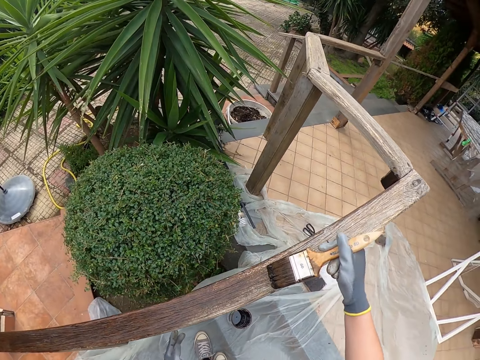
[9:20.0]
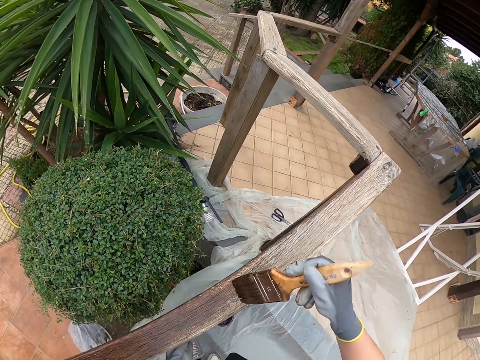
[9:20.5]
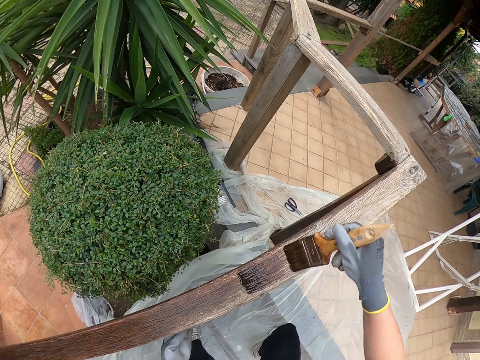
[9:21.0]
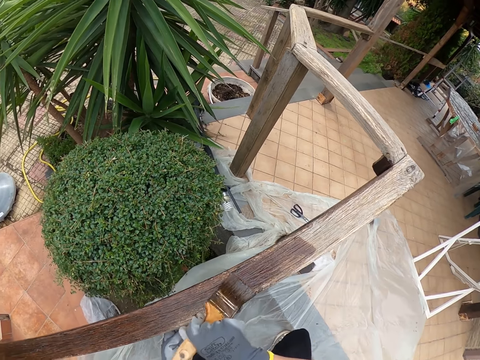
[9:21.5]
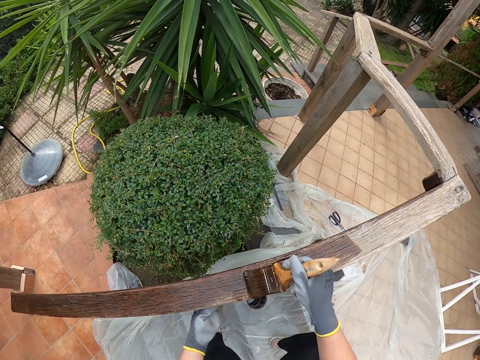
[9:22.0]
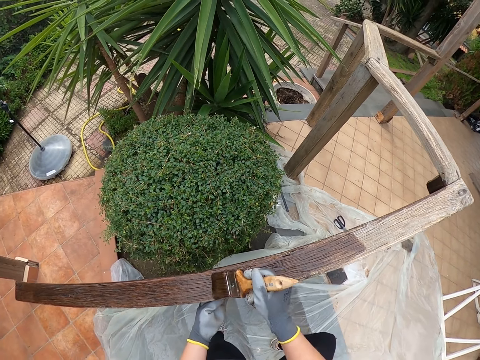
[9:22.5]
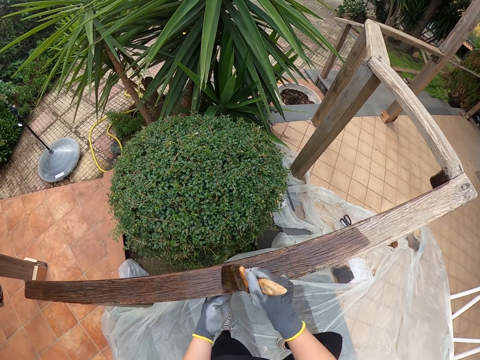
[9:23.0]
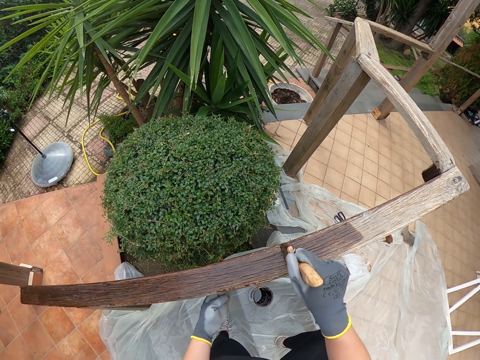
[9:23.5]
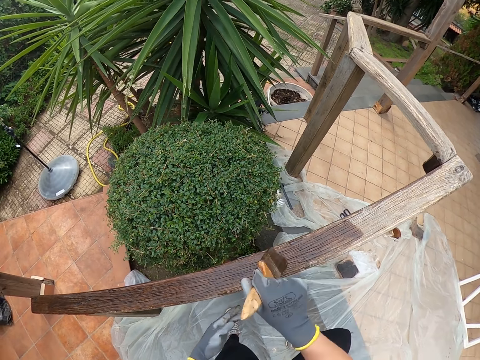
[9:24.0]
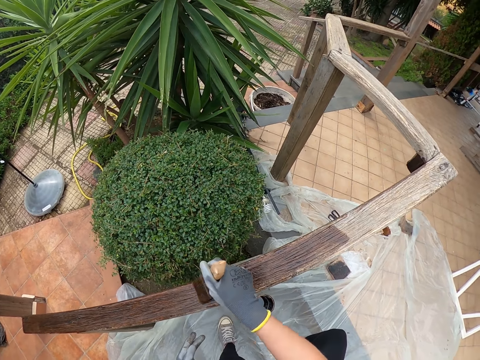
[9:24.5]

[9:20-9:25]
The camera wearer paints the stairs rail.

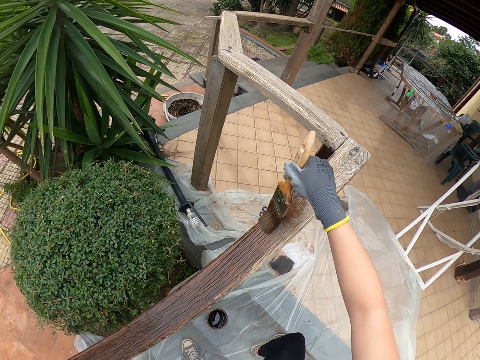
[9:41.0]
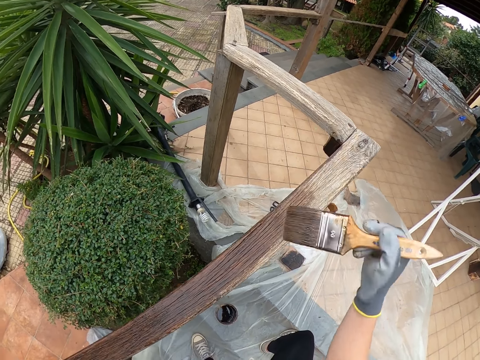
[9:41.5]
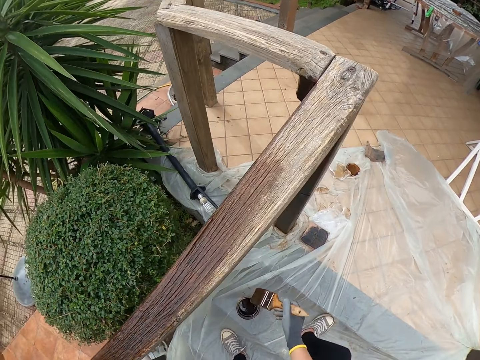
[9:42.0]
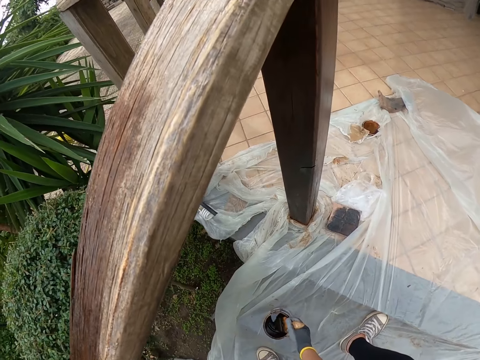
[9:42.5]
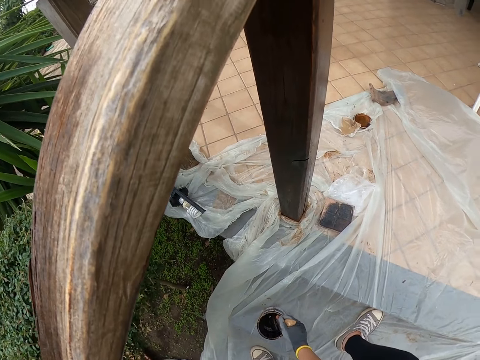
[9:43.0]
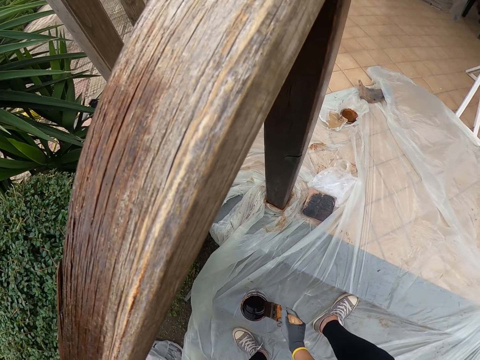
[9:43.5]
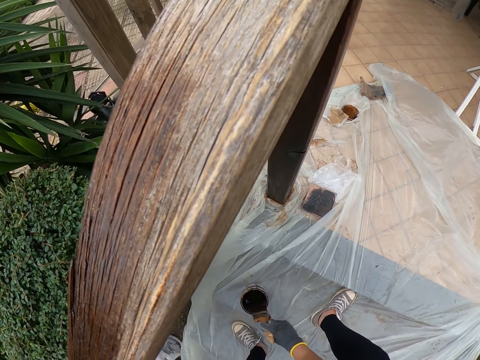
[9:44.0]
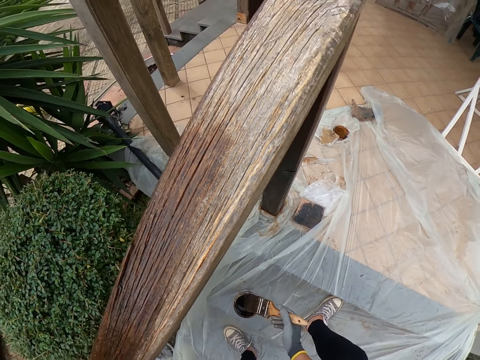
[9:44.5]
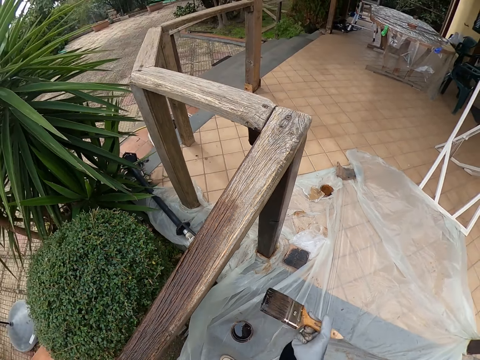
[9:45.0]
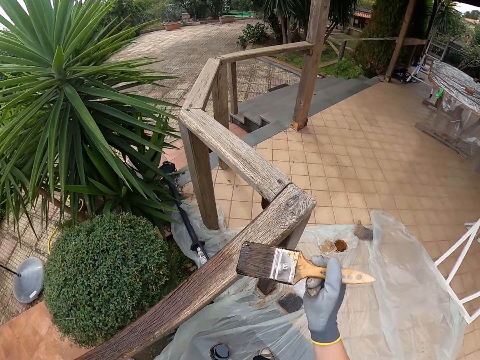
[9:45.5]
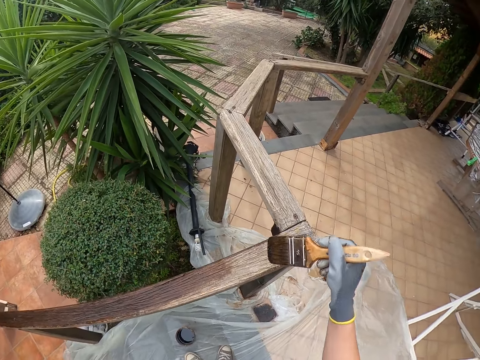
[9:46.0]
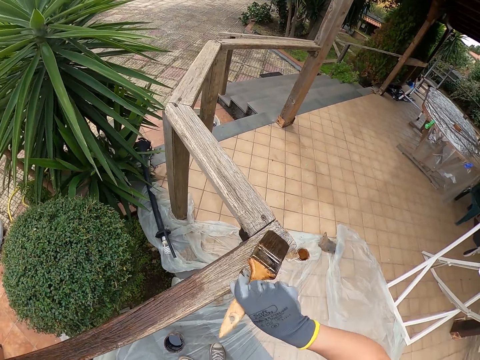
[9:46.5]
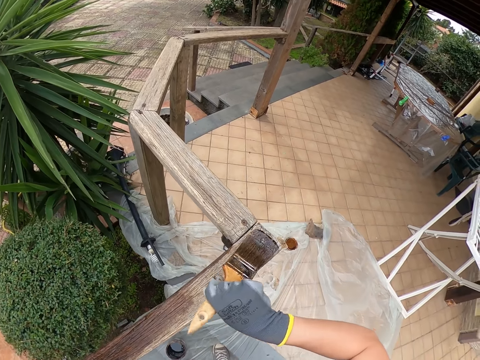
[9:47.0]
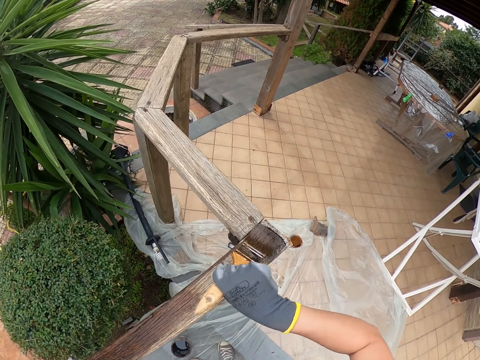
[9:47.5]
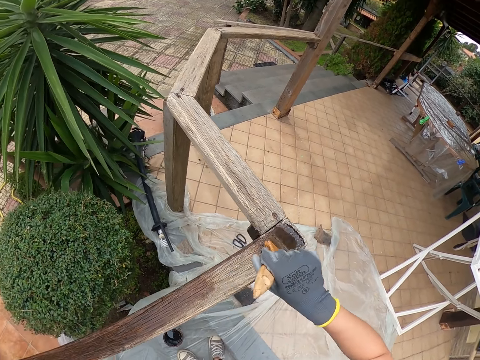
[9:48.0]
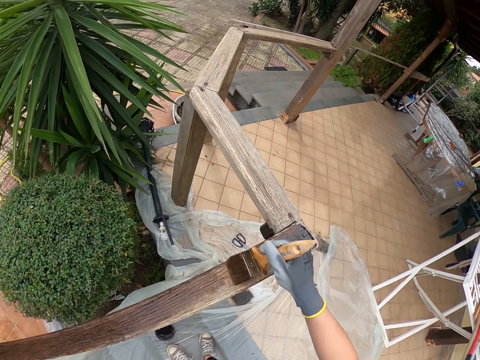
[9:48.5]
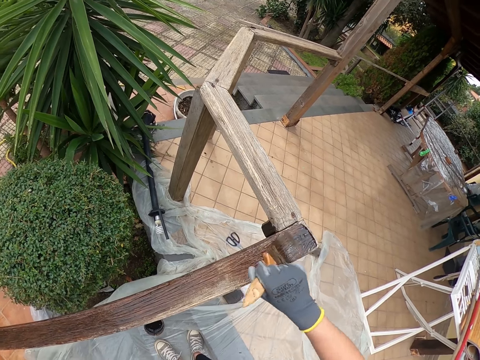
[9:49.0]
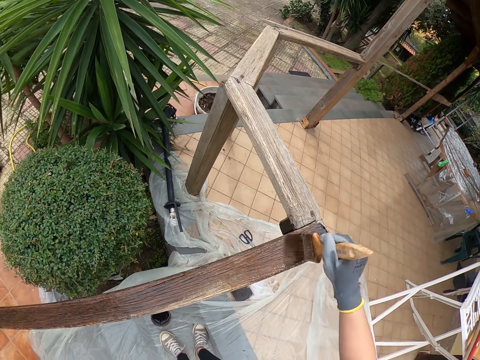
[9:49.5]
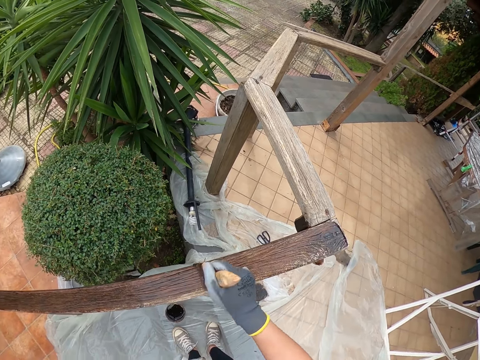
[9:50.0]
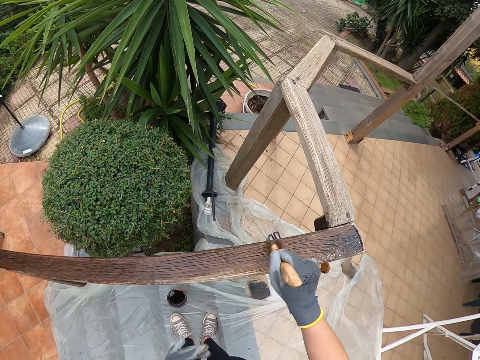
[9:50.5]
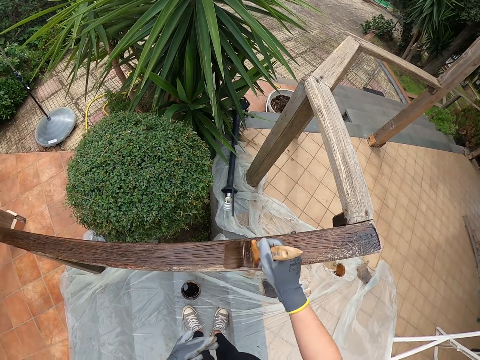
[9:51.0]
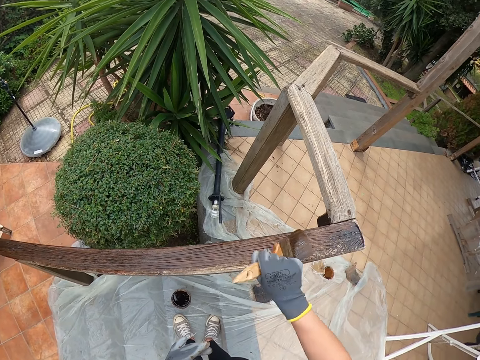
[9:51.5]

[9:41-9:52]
The camera wearer dips the paintbrush in the paint can or tin. They smear the paintbrush to the paint tin. They paint the stairs rail.

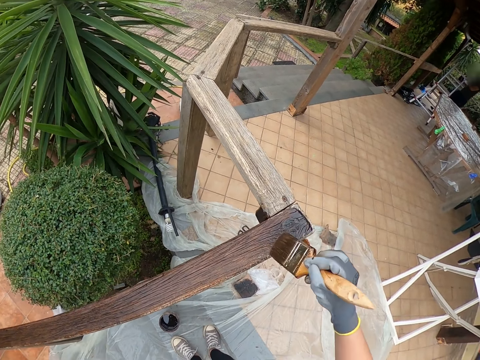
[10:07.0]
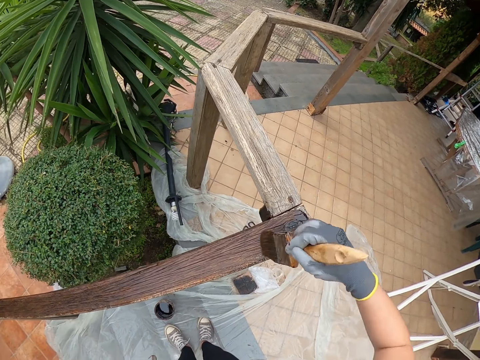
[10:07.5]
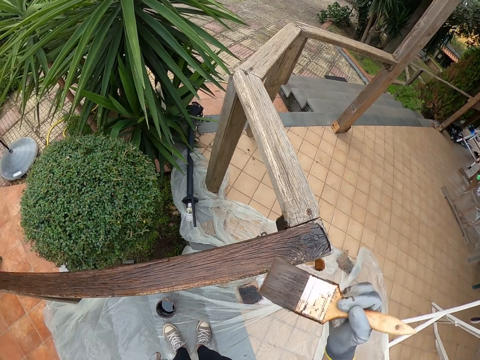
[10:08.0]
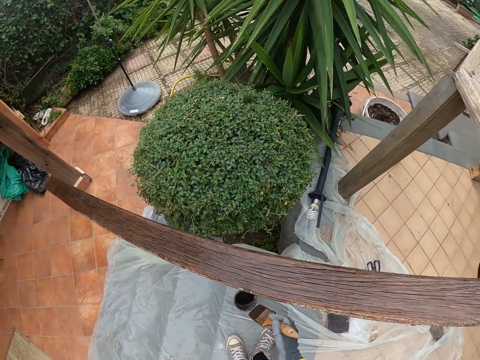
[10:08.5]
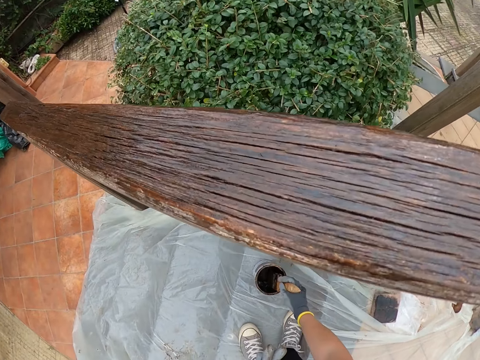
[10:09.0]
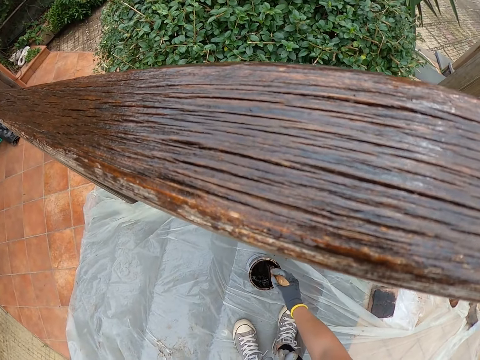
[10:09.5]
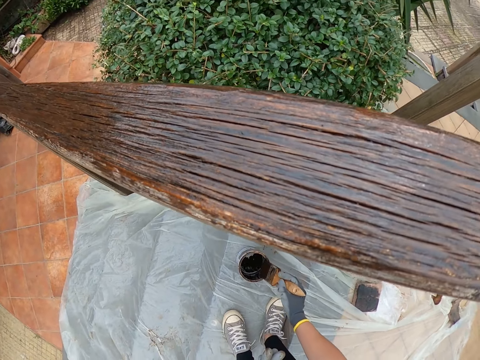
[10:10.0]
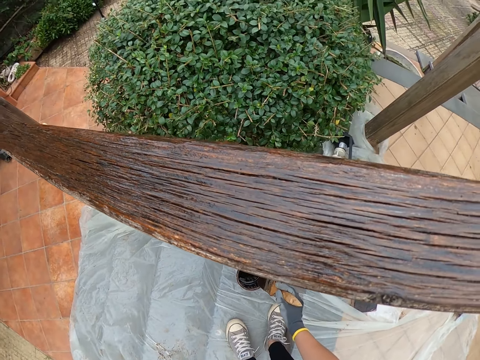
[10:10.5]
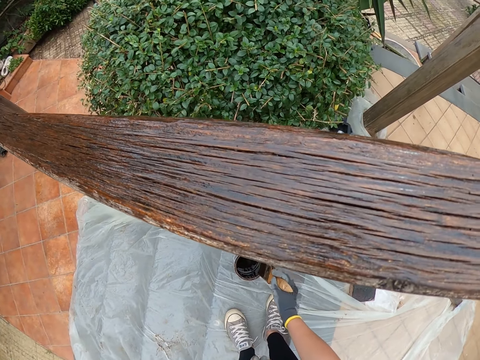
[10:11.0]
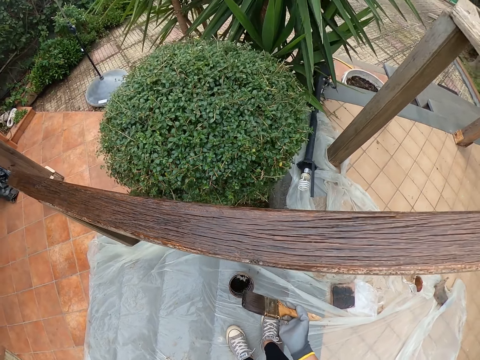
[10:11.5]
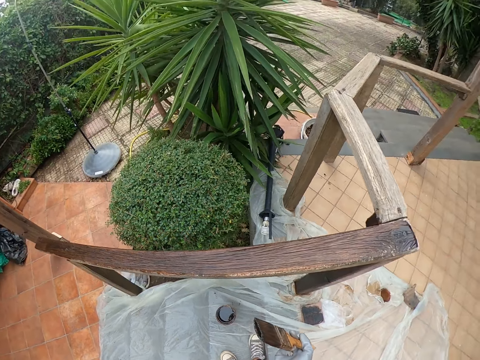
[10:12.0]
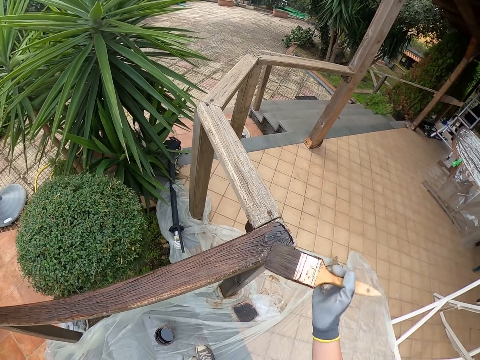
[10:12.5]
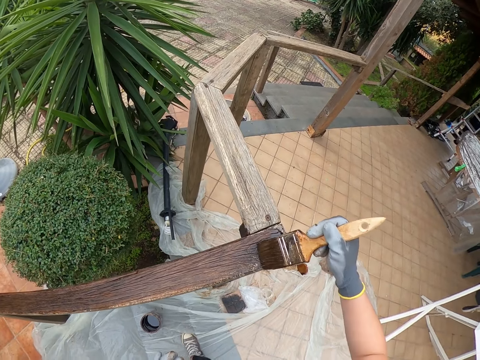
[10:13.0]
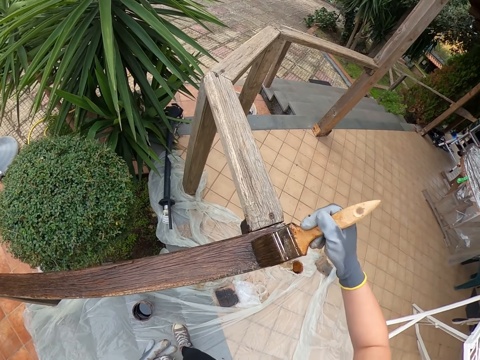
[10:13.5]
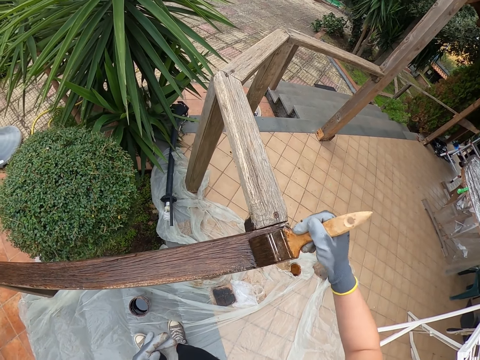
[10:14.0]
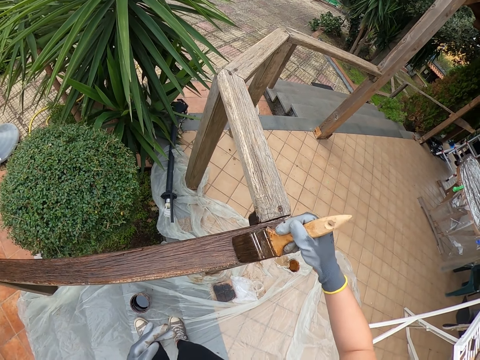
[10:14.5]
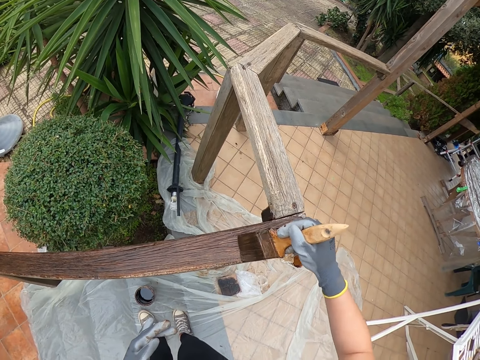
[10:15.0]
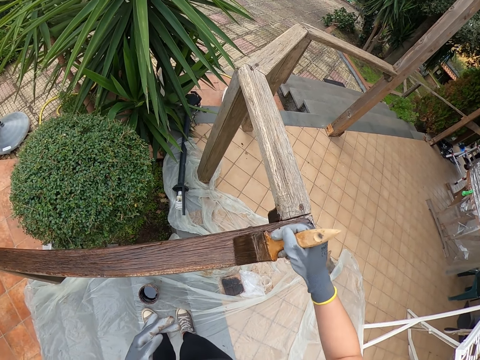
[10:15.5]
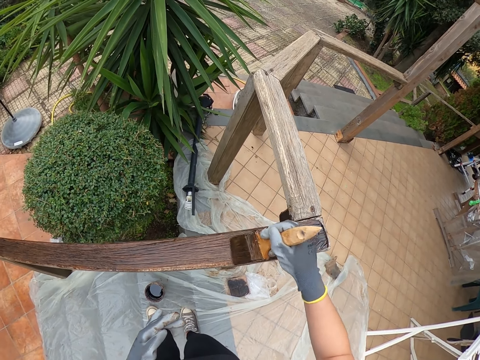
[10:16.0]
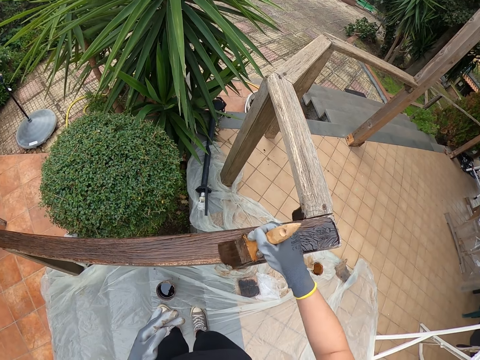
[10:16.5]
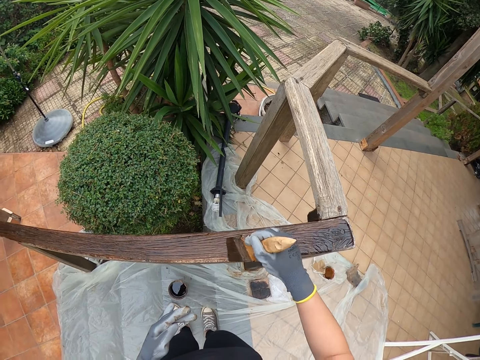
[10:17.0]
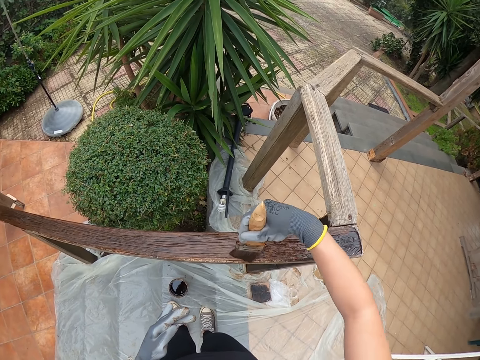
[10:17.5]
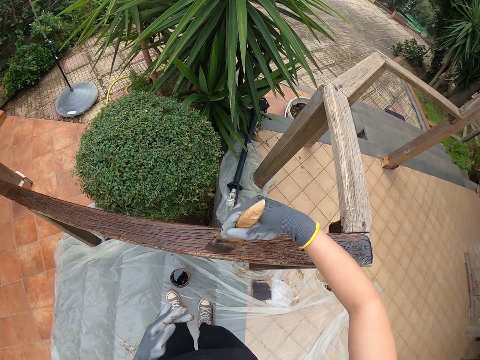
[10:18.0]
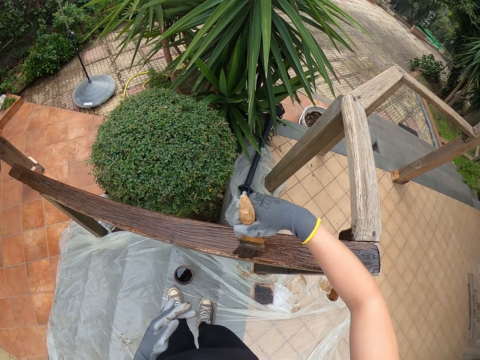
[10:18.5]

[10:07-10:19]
The camera wearer dips the paintbrush in the paint can or tin. They smear the paintbrush to the paint tin. They paint the stairs rail.
